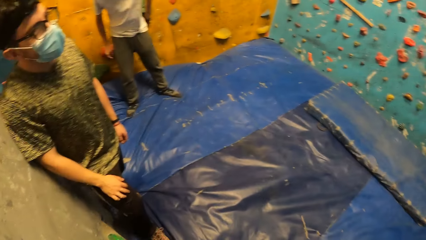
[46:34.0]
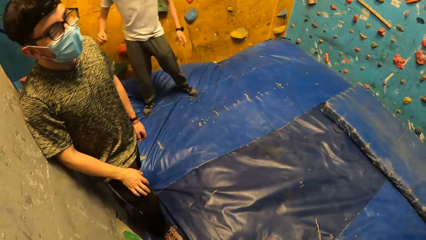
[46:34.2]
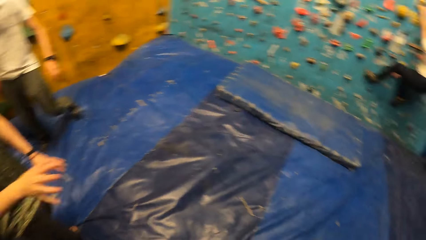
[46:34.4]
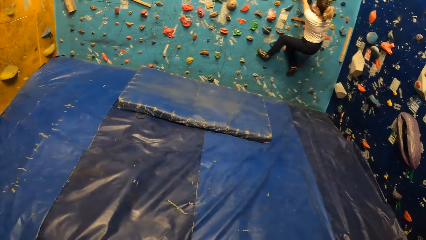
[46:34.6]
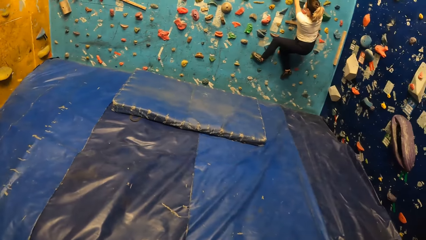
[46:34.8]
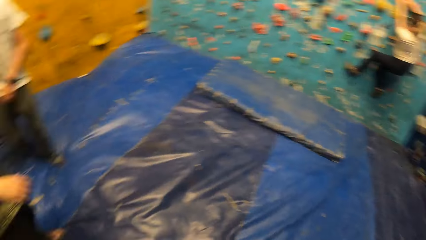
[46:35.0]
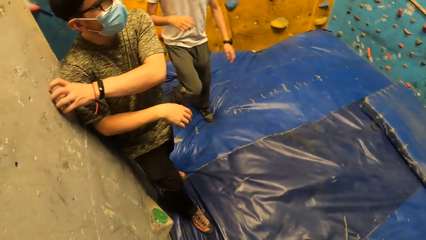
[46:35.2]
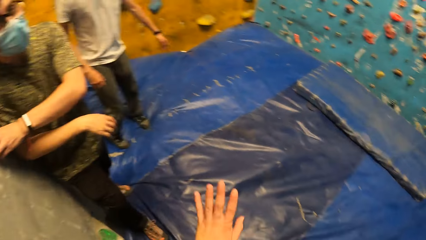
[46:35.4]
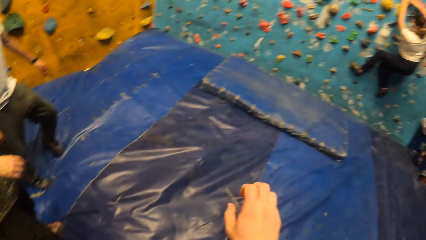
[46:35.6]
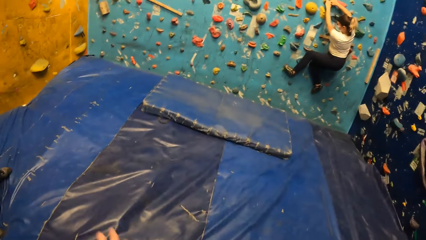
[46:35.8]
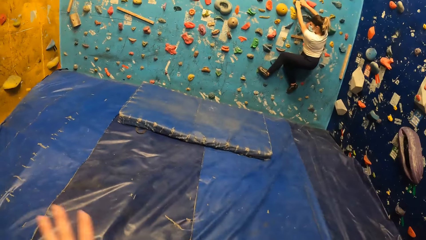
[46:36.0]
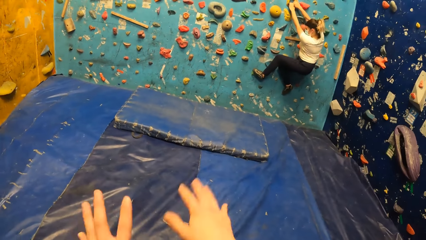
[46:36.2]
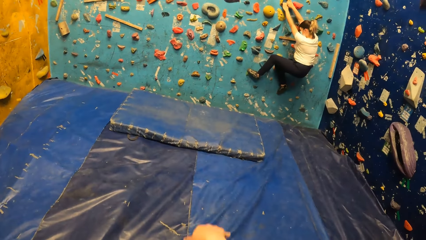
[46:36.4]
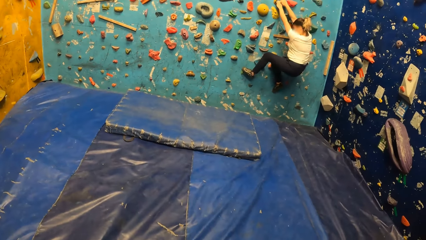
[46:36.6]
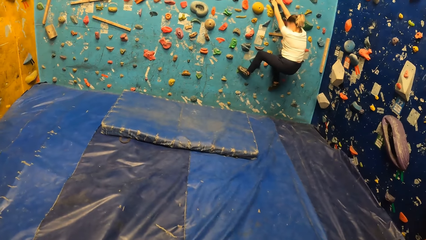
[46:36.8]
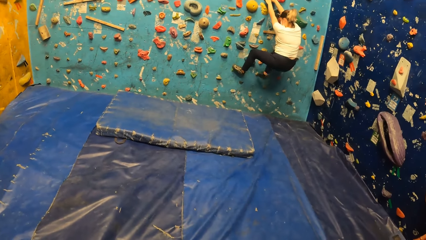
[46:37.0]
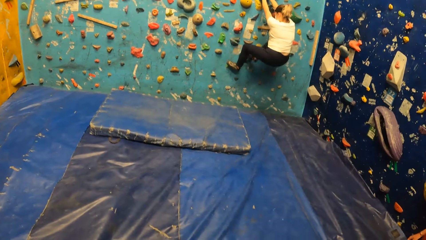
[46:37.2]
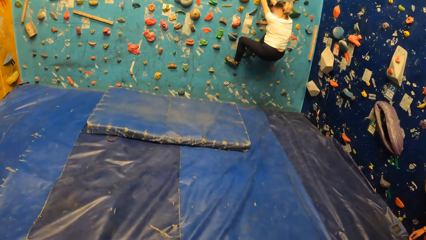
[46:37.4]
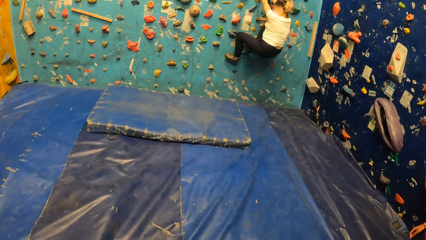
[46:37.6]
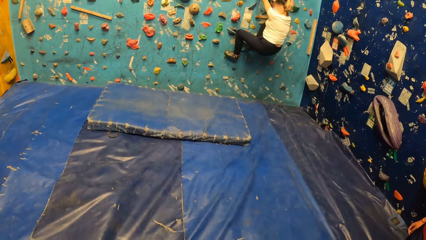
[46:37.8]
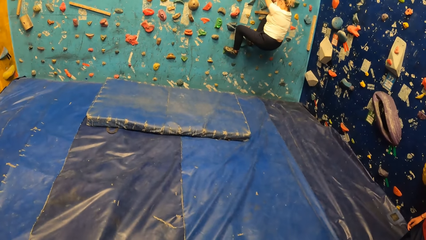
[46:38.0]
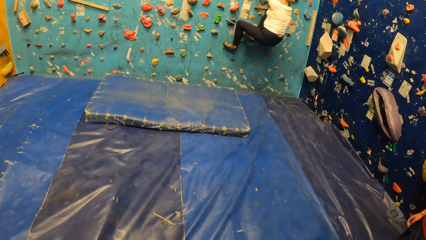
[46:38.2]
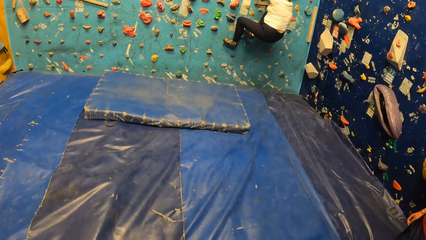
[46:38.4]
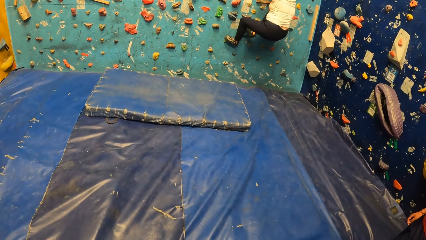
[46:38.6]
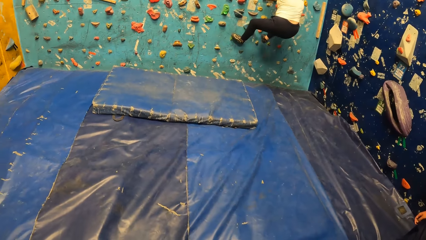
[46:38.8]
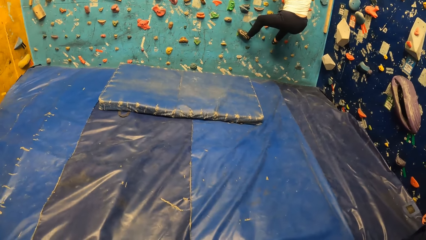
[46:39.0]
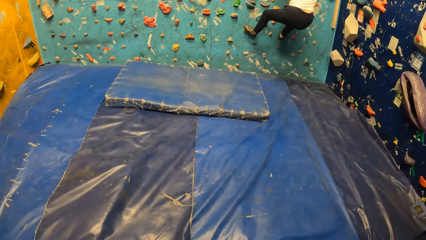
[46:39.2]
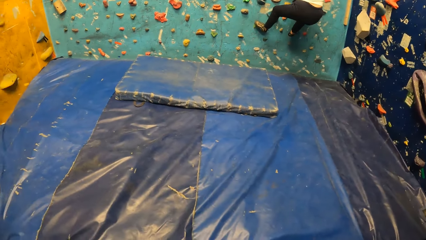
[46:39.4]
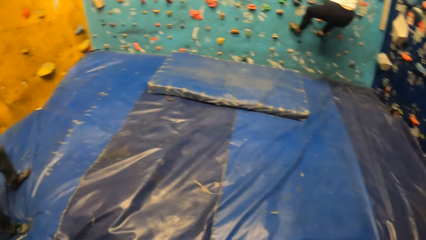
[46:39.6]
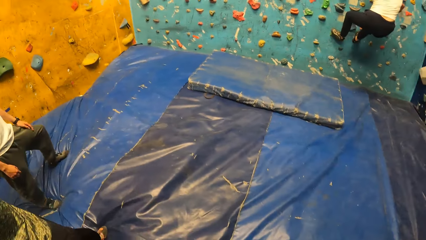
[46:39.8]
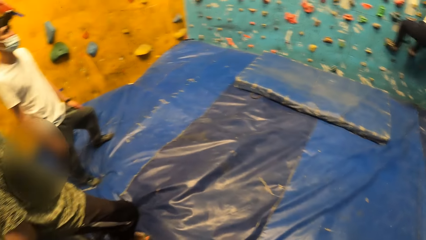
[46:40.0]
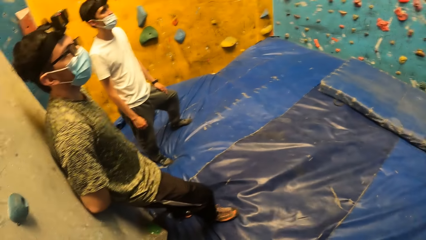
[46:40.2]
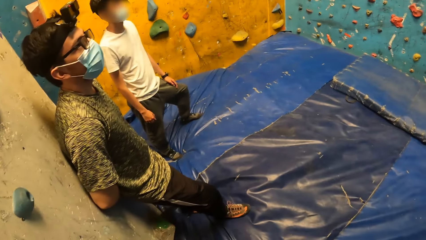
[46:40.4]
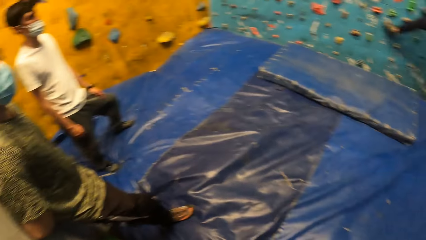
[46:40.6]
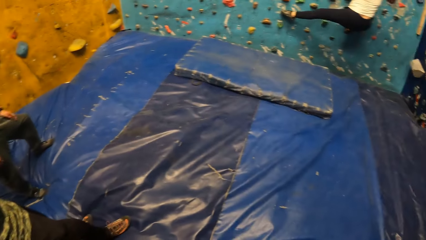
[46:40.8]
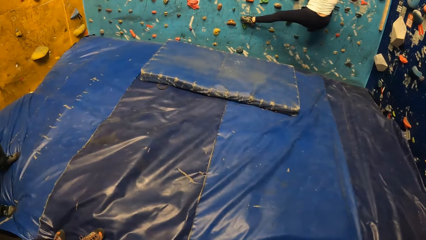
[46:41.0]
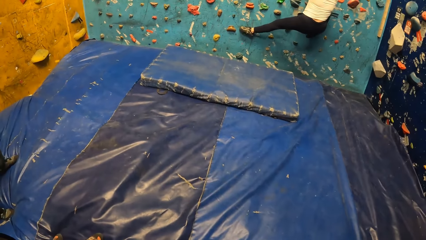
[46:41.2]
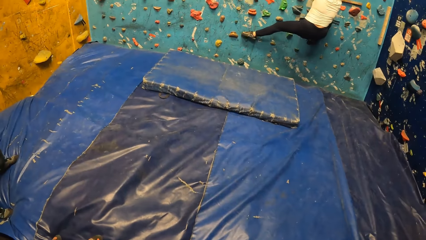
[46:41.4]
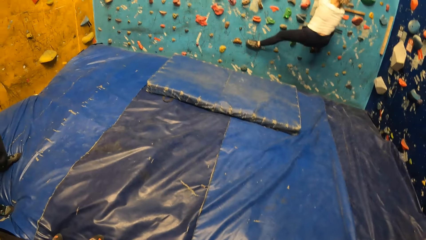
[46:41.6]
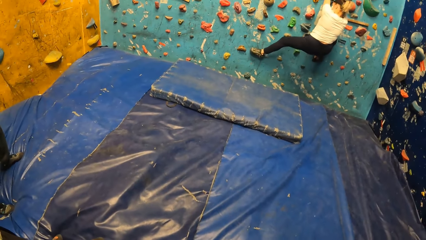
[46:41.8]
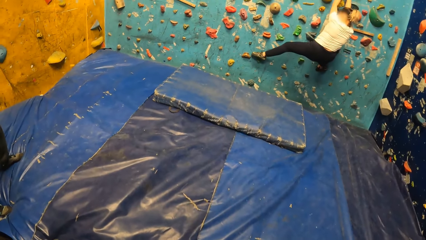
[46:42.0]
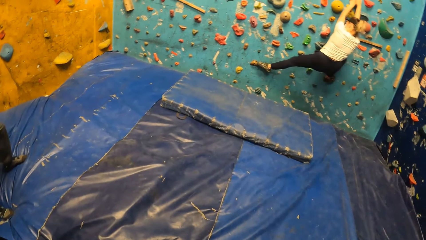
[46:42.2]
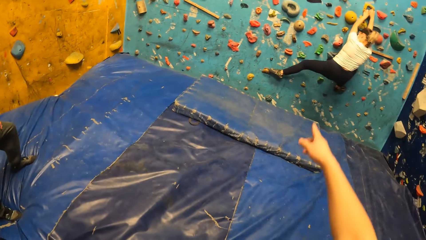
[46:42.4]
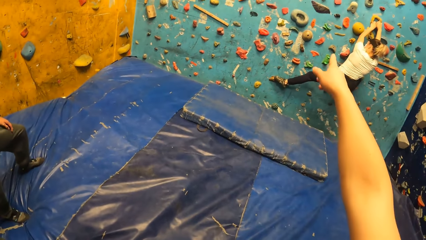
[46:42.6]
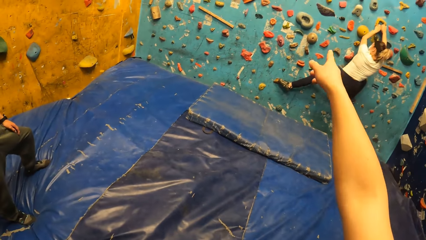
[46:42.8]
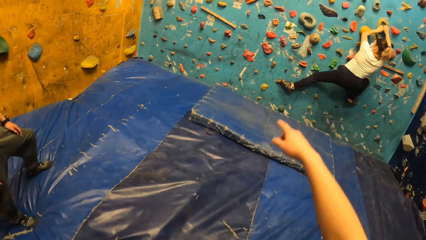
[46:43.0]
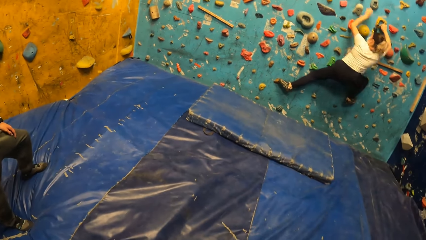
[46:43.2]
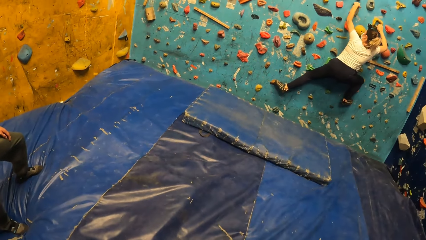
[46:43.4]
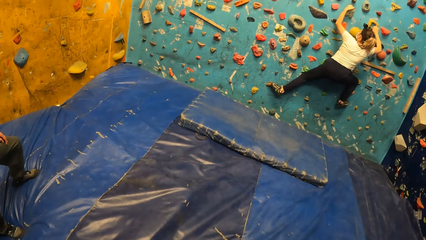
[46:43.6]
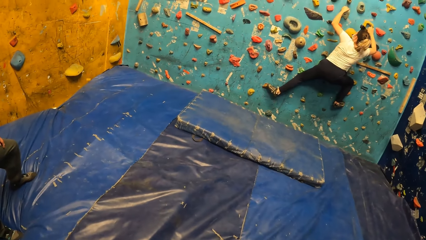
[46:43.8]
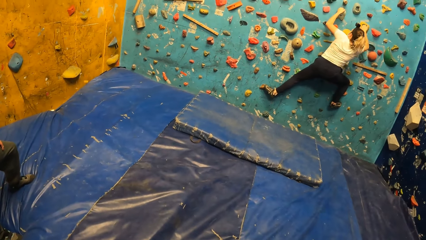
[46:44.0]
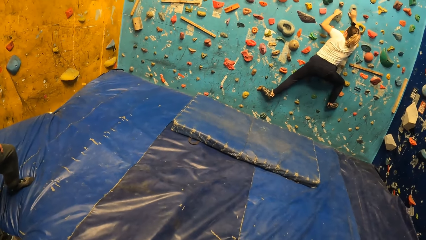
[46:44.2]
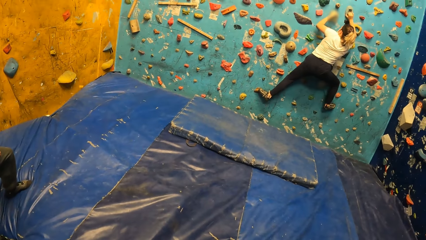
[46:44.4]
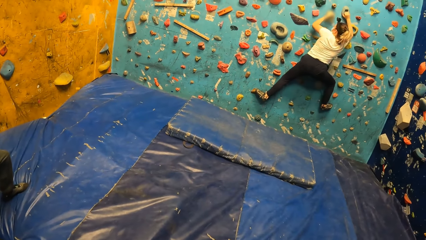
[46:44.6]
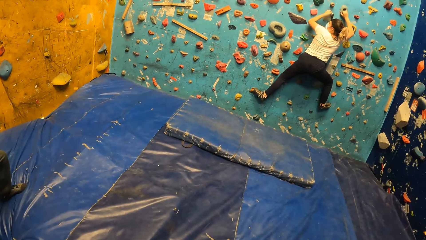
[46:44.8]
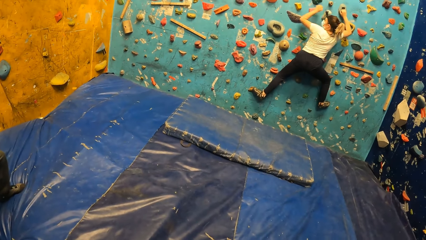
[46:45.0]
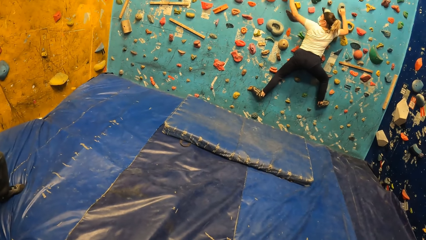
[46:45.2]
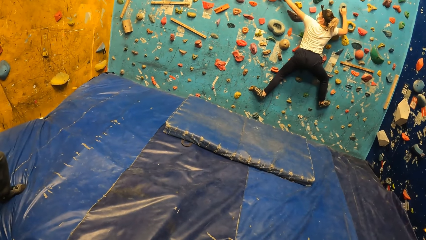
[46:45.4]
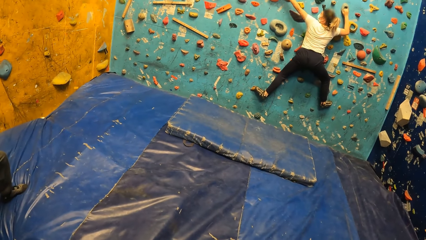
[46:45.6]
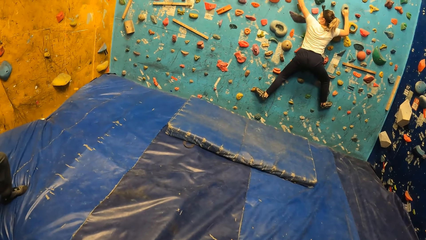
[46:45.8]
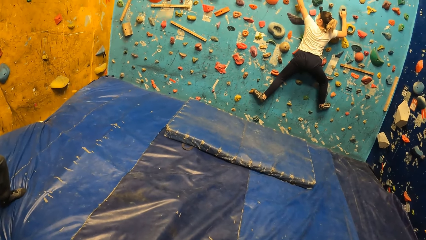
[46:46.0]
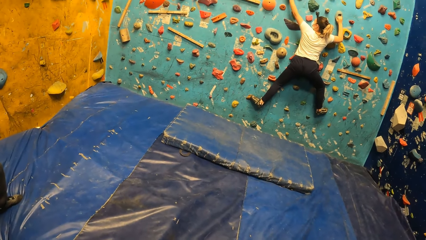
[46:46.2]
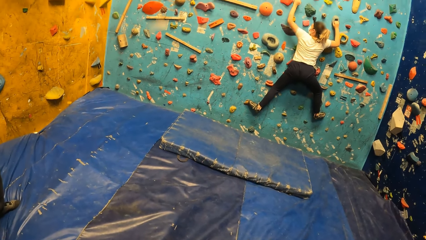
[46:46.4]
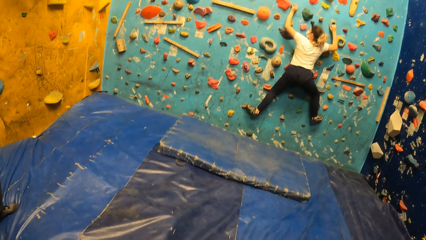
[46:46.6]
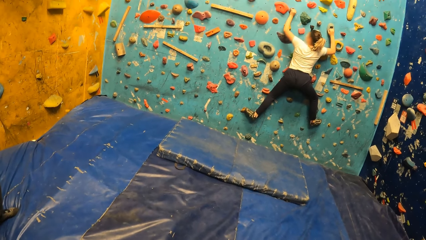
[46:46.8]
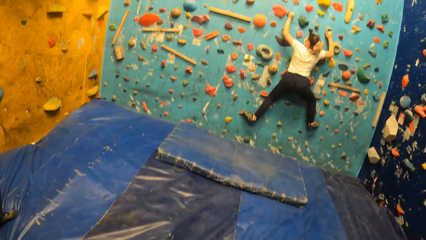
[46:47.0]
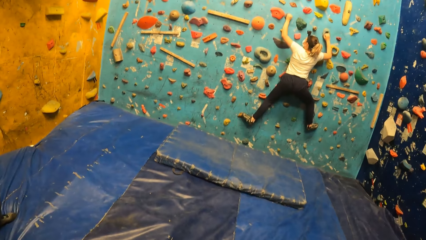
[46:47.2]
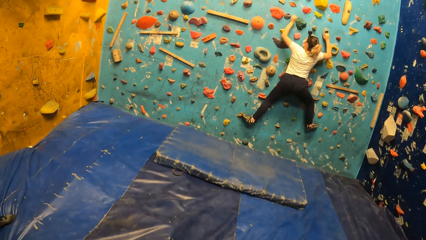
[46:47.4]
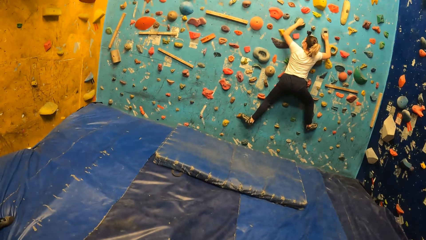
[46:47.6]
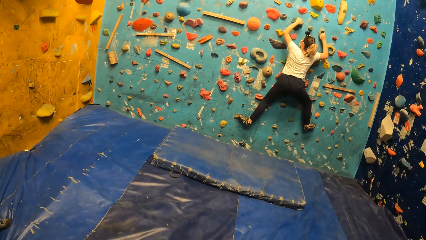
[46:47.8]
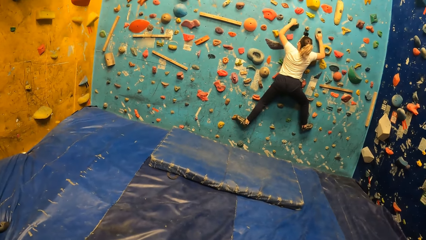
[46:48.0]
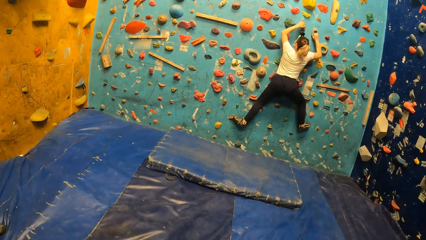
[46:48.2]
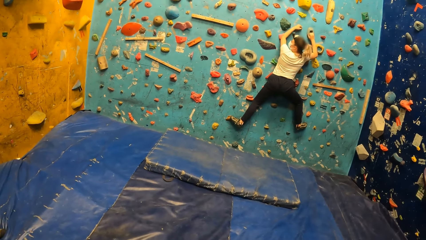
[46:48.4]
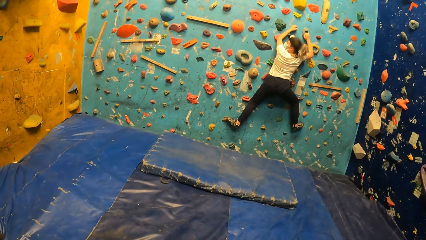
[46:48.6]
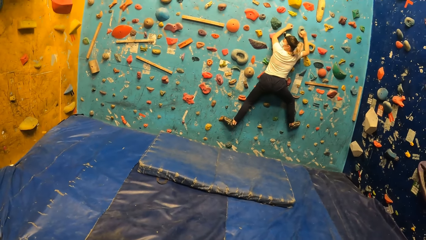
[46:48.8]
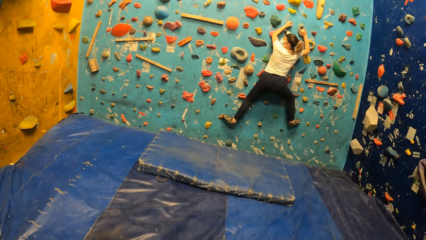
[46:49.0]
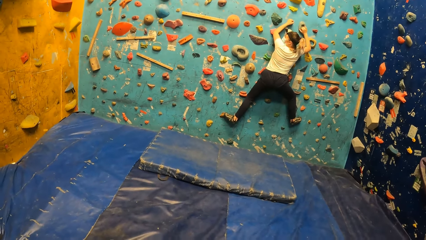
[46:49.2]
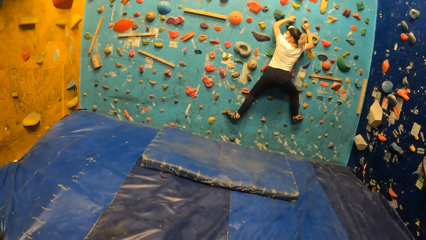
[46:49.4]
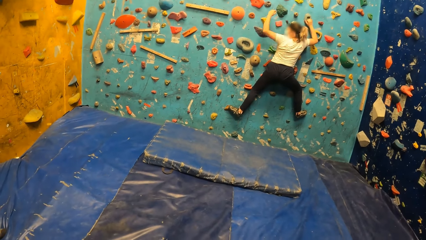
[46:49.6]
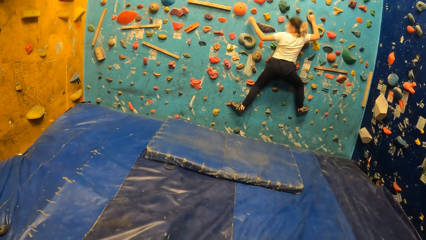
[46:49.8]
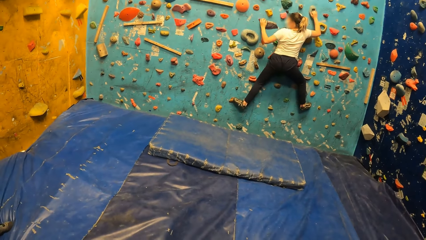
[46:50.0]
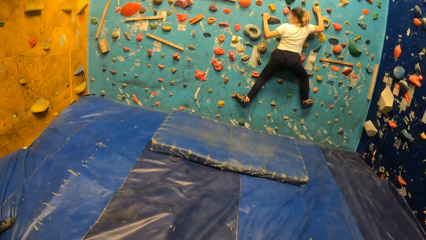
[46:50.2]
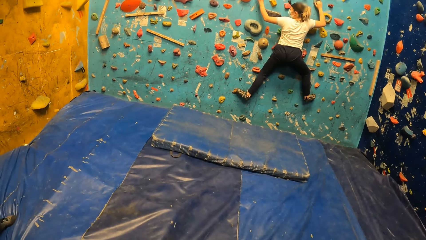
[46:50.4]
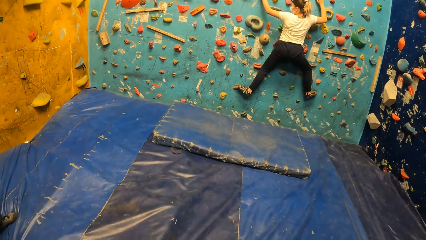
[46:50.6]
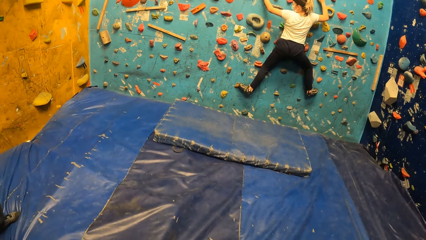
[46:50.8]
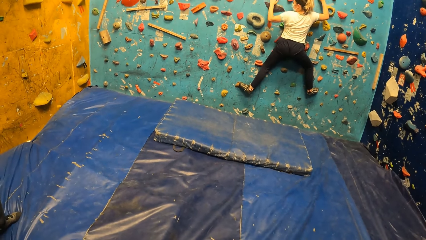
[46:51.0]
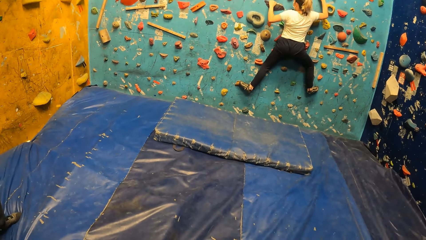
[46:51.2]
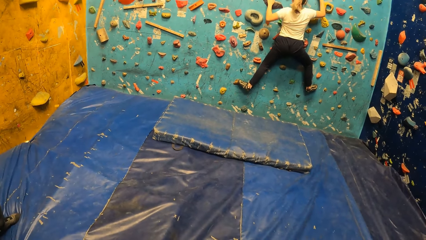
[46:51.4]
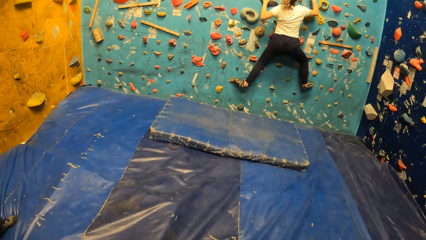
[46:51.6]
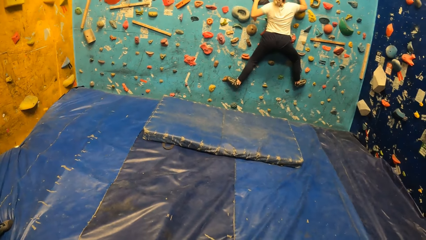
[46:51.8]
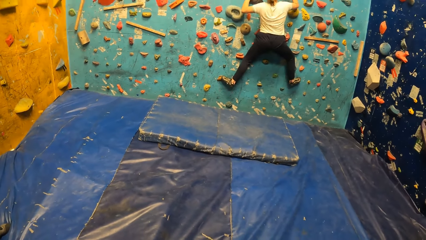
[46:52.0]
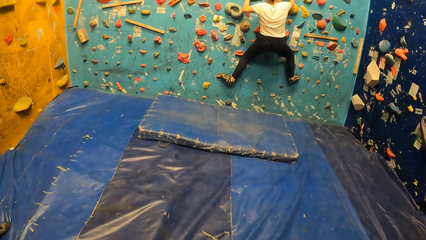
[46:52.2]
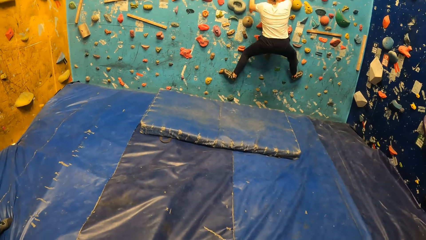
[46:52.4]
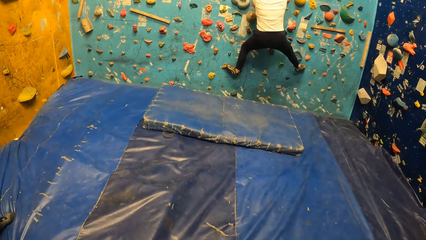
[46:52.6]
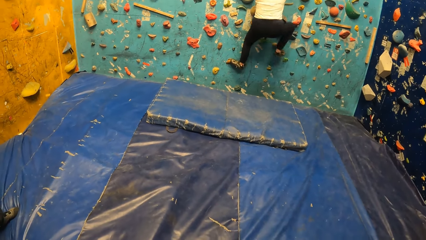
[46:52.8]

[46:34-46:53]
A person interacts with the camera wearer. The camera wearer looks at another person. They look around. They point at the wall. They put the hand down.
